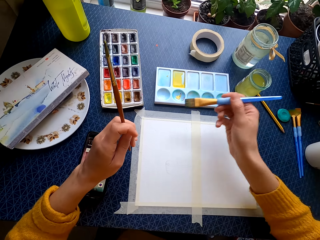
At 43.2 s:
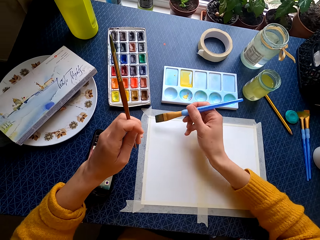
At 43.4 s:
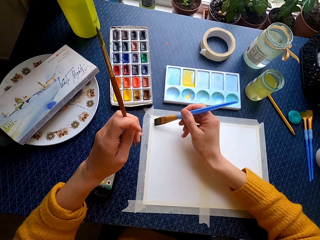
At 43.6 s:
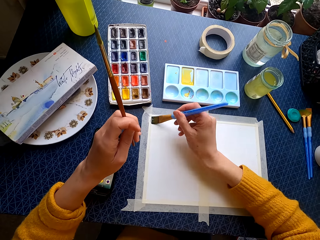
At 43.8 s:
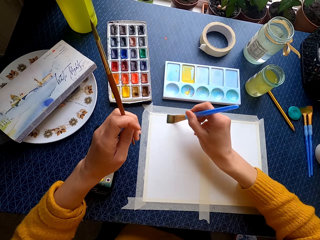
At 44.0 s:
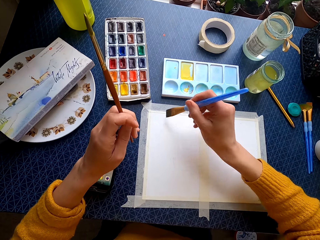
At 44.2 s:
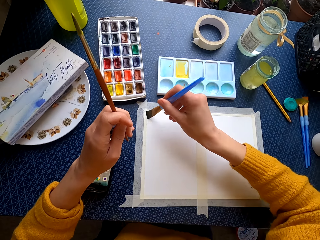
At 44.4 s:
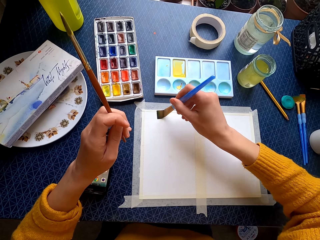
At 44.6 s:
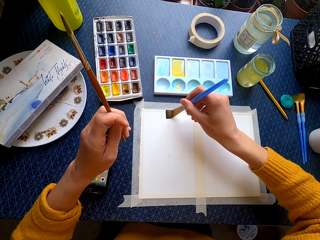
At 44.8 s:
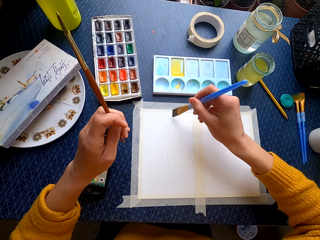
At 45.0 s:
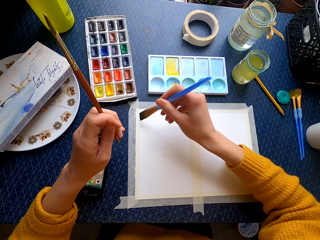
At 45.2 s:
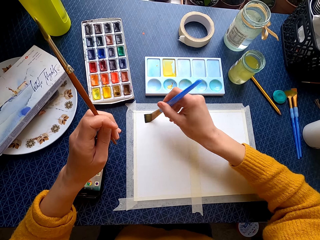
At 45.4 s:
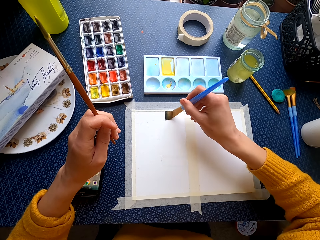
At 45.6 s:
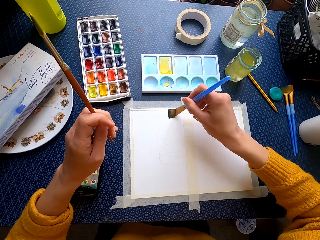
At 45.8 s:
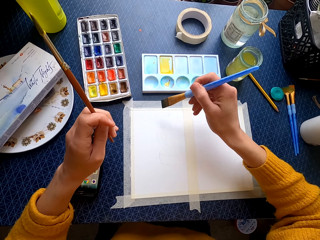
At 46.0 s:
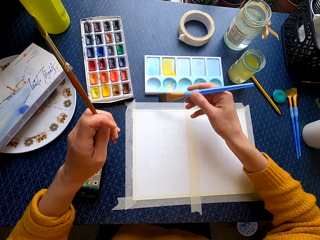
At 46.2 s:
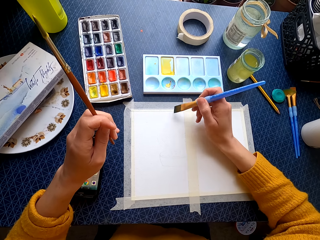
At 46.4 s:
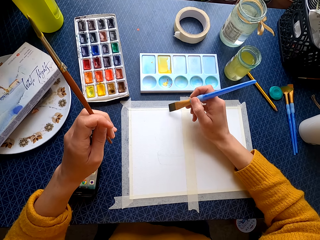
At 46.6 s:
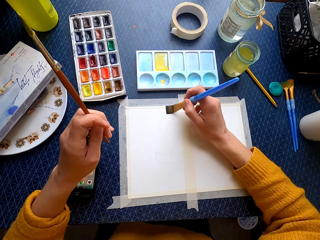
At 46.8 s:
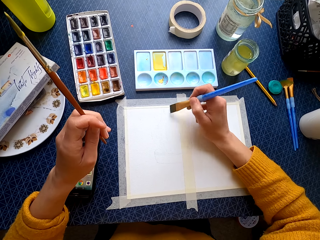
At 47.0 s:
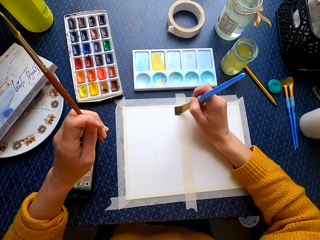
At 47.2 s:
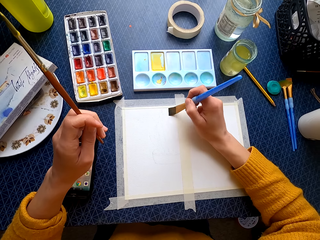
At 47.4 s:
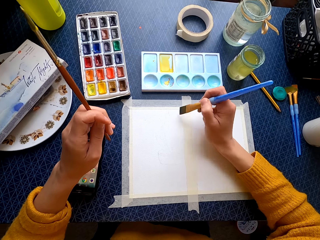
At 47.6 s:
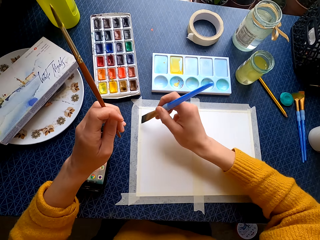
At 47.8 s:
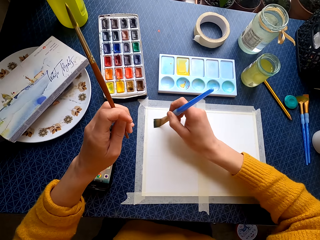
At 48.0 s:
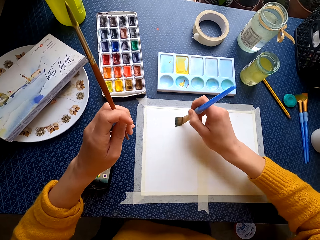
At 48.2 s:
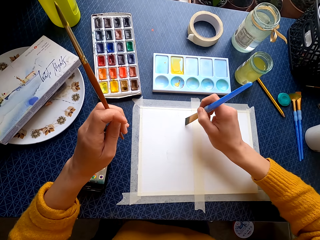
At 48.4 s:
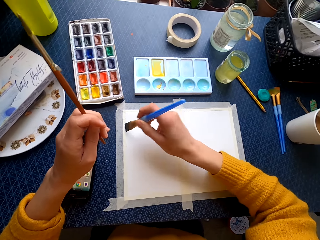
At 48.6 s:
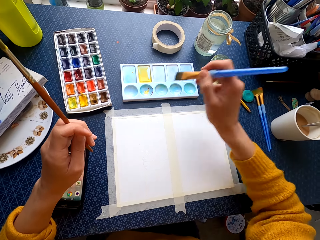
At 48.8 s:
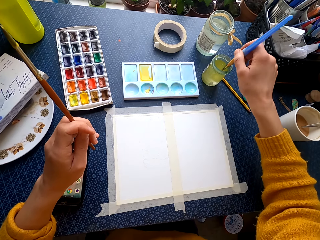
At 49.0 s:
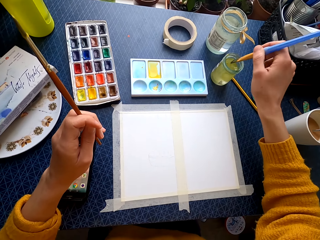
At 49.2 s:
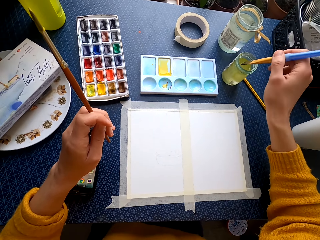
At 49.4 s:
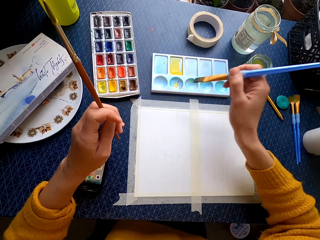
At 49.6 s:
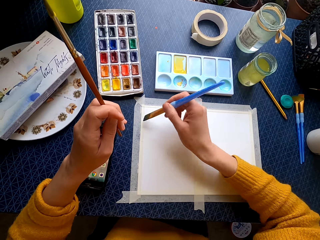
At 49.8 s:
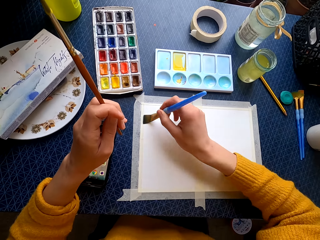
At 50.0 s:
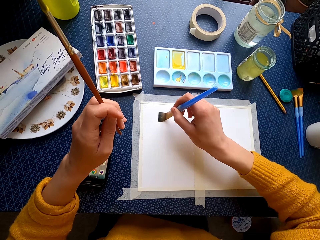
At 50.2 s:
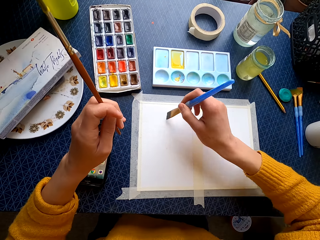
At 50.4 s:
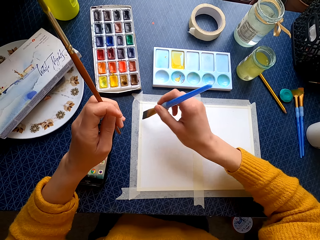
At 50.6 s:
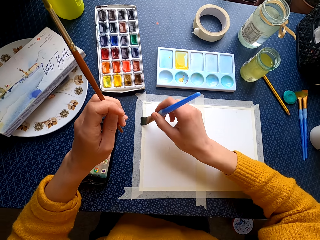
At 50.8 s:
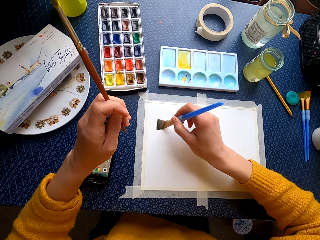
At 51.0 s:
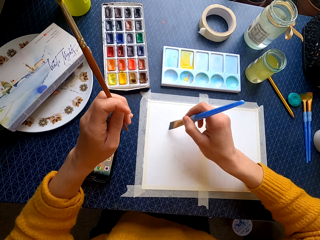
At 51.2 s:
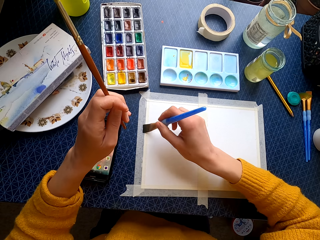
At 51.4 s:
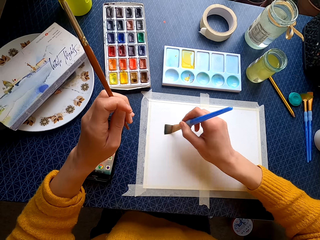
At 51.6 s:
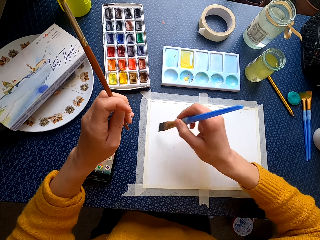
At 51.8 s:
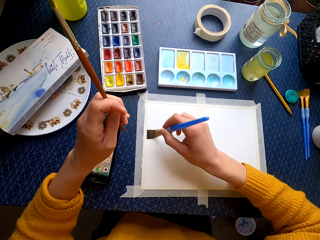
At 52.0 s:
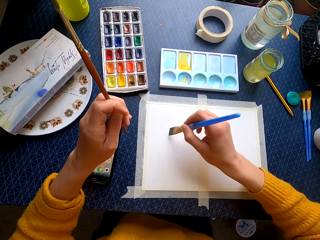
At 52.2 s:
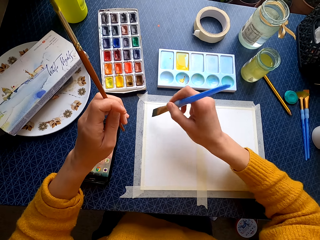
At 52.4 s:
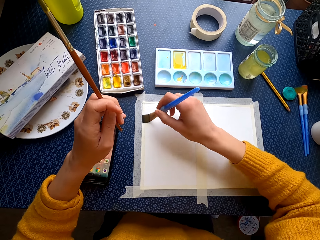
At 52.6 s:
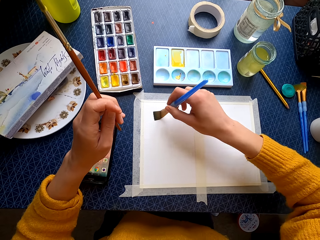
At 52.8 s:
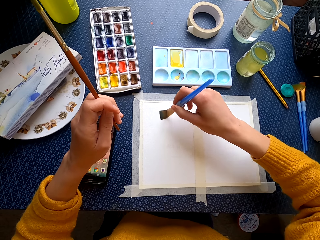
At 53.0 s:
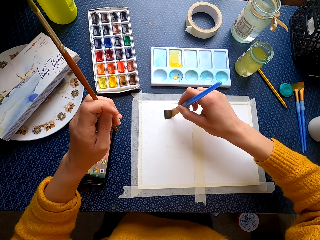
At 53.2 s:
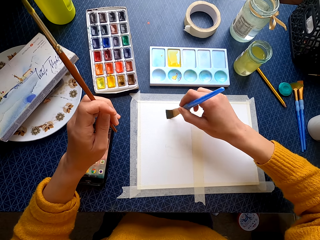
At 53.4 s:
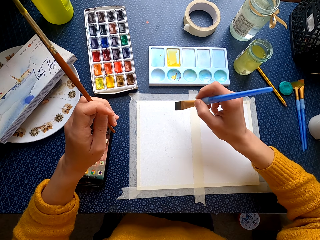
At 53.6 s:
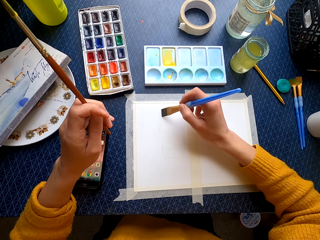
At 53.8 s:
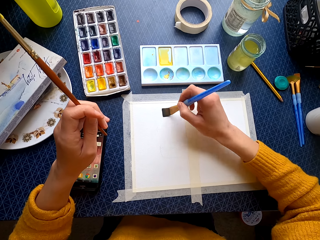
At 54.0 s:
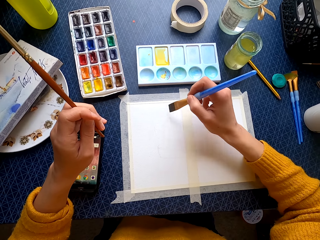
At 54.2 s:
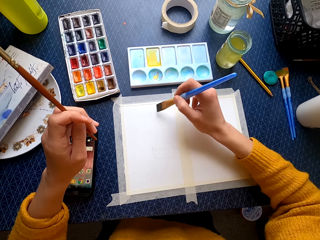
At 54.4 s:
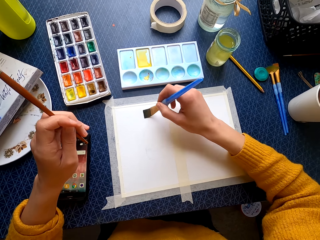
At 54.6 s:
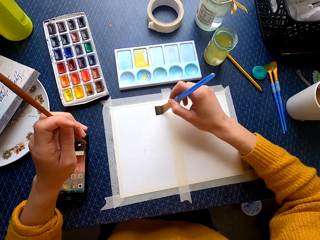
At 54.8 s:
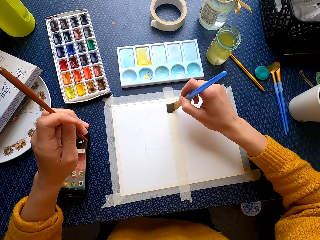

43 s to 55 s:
The camera wearer paints on the canvas. They dip the brush in a jar of water. They paint on the canvas.

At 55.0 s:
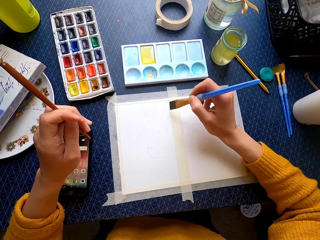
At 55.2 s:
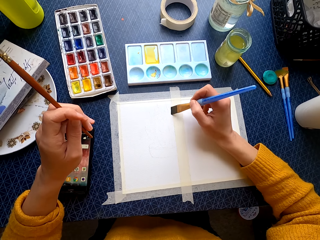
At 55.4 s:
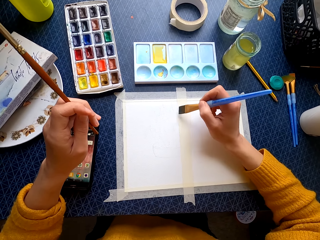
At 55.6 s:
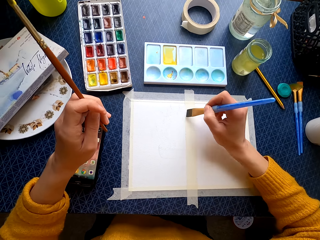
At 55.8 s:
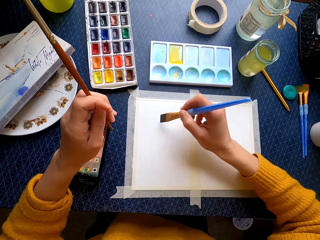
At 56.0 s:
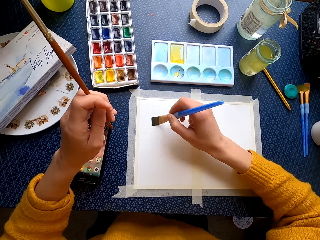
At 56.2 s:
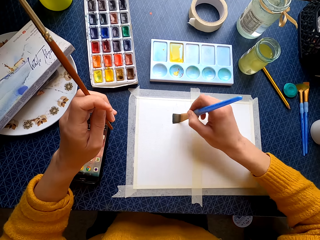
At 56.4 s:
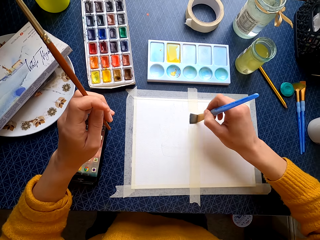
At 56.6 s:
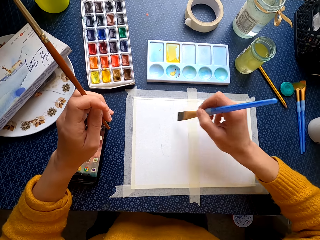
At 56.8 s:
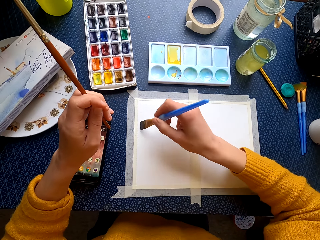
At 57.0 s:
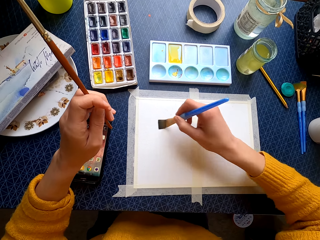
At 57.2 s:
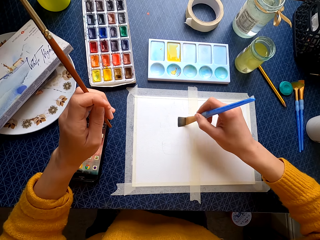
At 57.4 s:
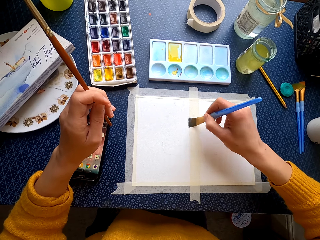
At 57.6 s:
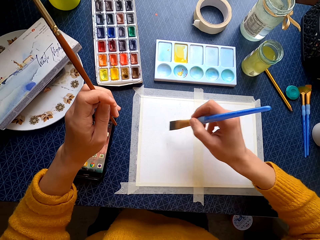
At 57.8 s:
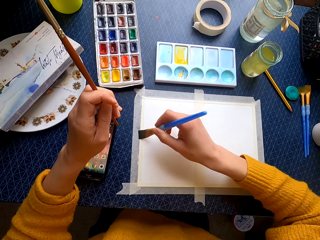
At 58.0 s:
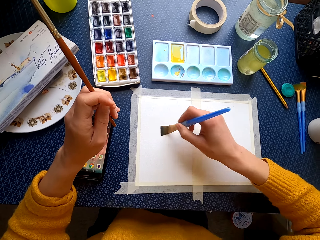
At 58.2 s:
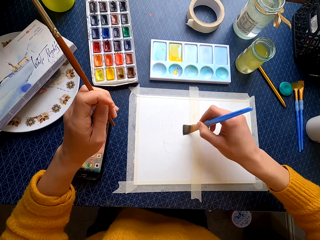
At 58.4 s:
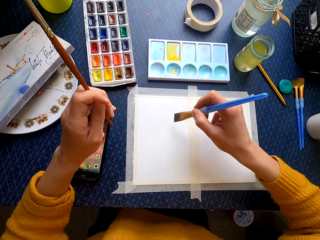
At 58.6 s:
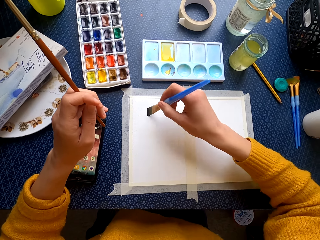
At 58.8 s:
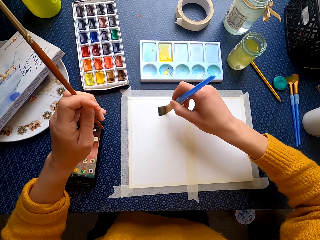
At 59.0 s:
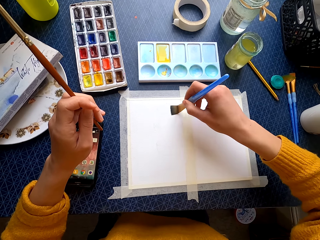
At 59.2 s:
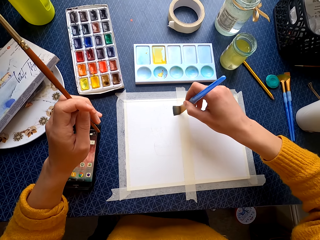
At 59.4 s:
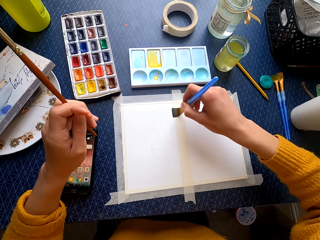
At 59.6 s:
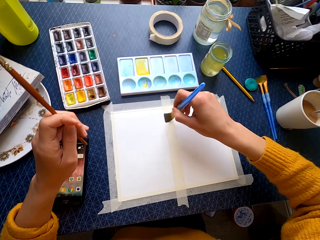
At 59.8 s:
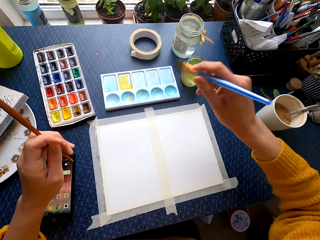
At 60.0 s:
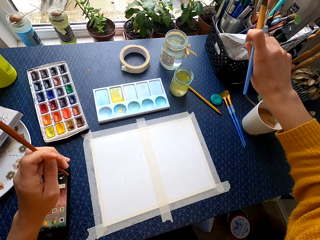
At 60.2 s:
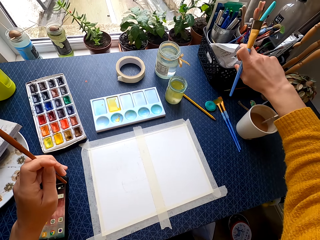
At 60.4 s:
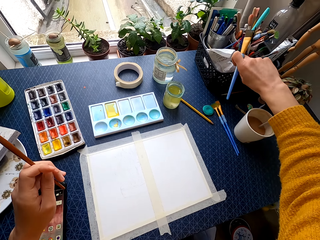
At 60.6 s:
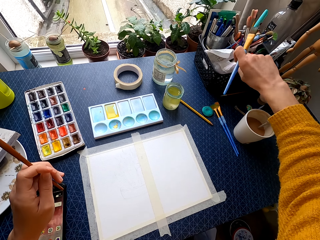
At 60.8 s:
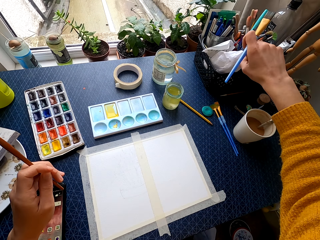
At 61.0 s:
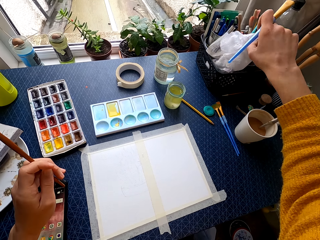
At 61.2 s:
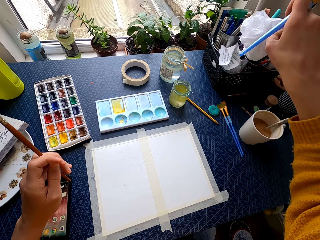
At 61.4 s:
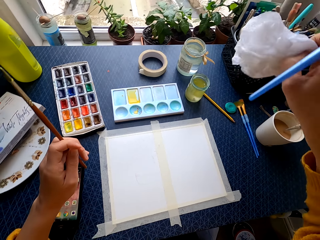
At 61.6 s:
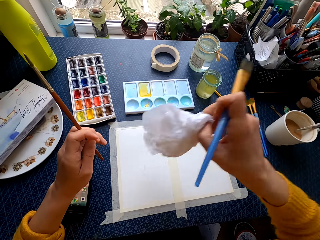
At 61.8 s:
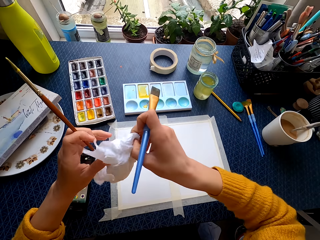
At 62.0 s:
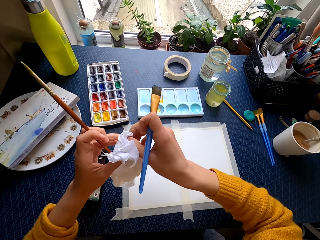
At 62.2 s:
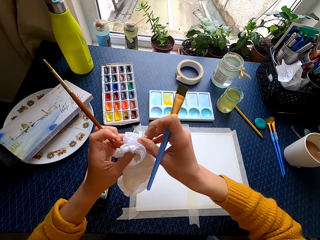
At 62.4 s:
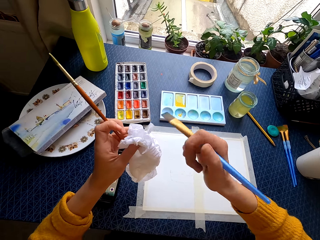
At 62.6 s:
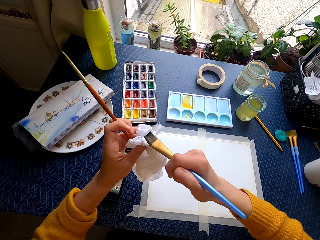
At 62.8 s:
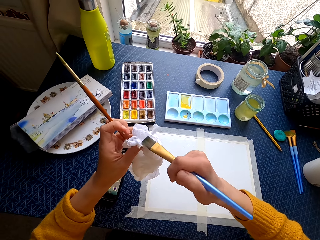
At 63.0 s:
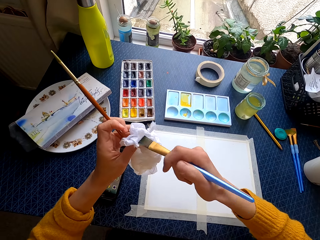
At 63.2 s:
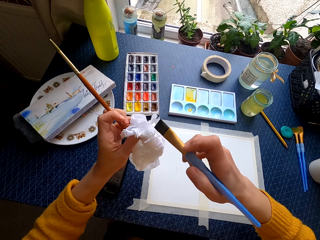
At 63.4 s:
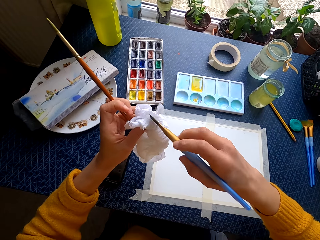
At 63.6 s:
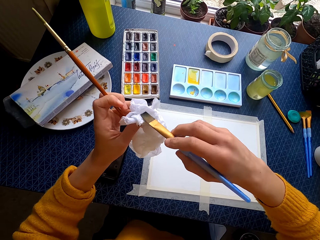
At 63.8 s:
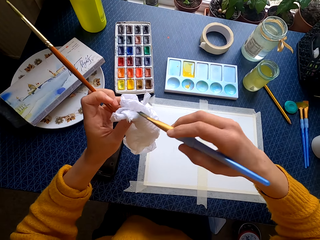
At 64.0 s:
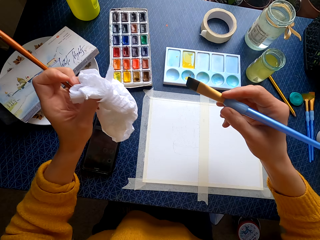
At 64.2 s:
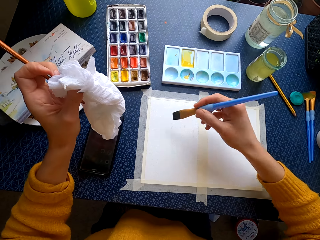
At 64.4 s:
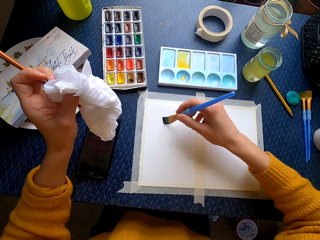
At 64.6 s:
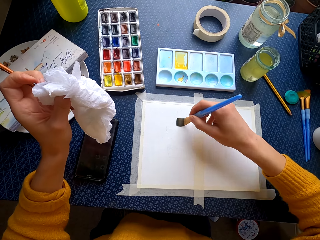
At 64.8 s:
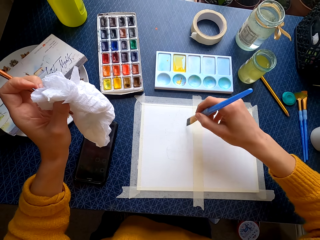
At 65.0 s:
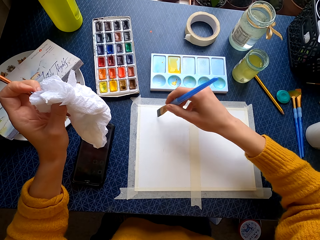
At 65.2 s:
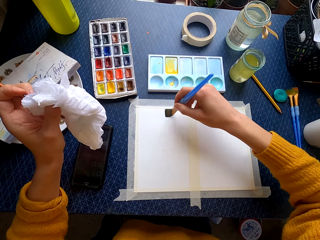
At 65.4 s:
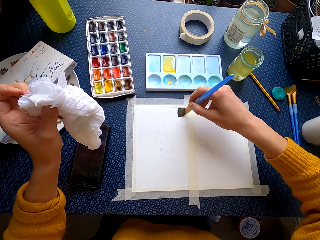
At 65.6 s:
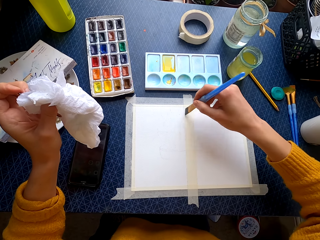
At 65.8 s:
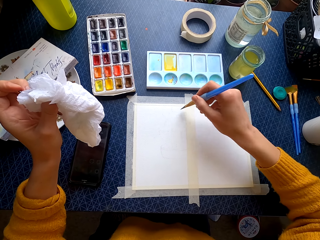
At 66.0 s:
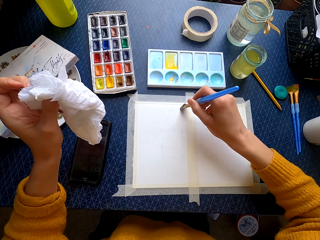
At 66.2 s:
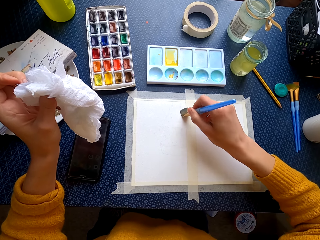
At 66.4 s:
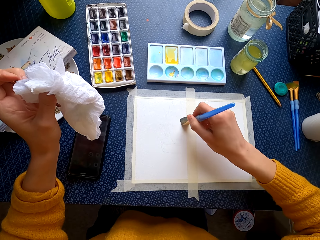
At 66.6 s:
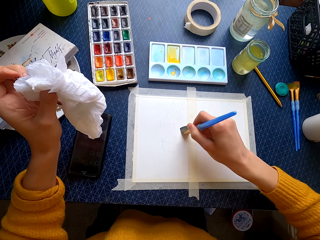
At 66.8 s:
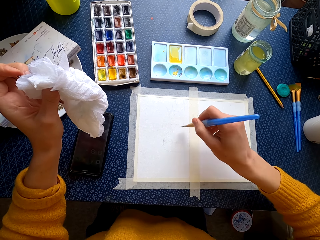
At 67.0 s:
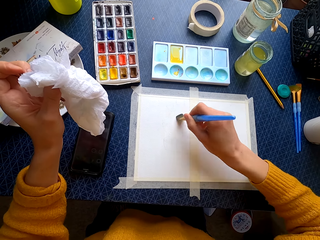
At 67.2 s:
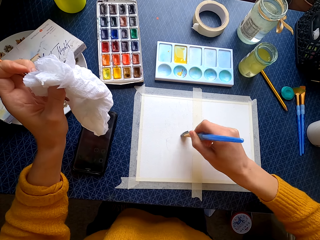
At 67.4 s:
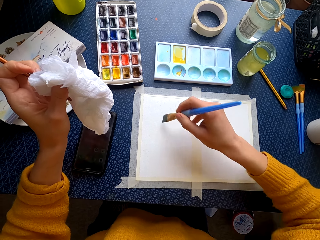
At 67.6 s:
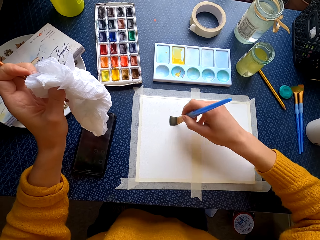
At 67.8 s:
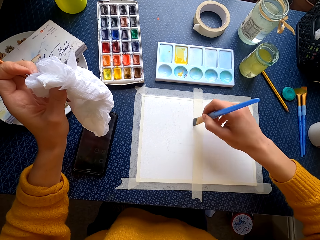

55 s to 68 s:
The camera wearer picks a serviette. They wipe the painting brush on the tissue. They paint on the canvas.
